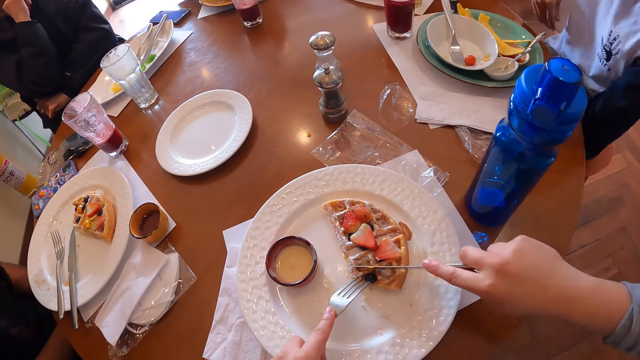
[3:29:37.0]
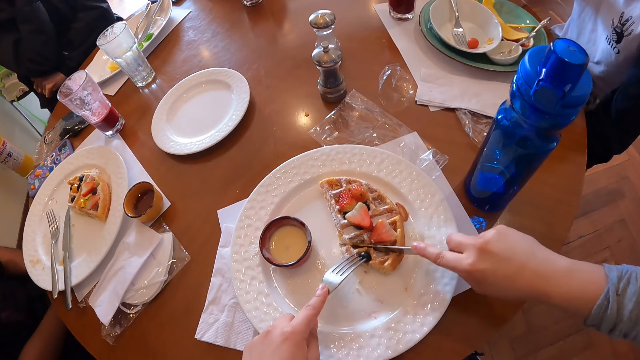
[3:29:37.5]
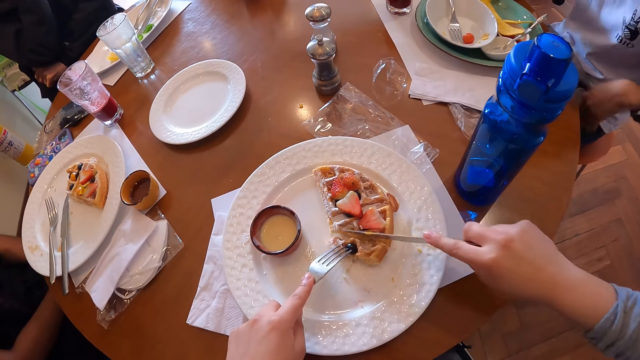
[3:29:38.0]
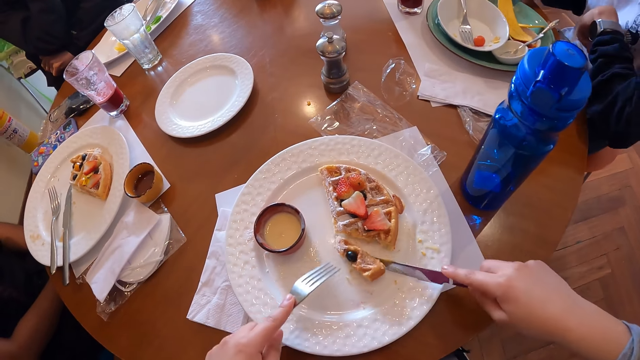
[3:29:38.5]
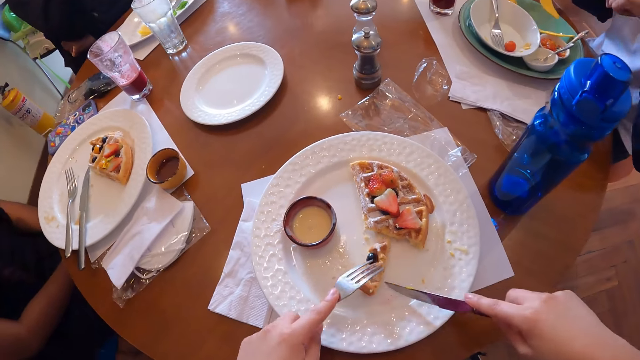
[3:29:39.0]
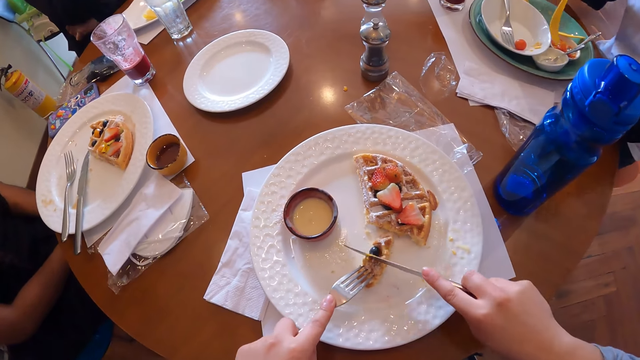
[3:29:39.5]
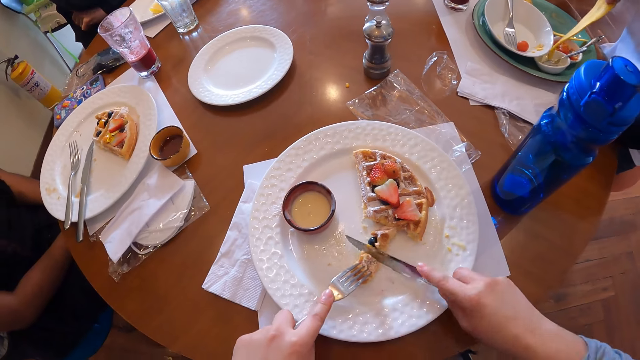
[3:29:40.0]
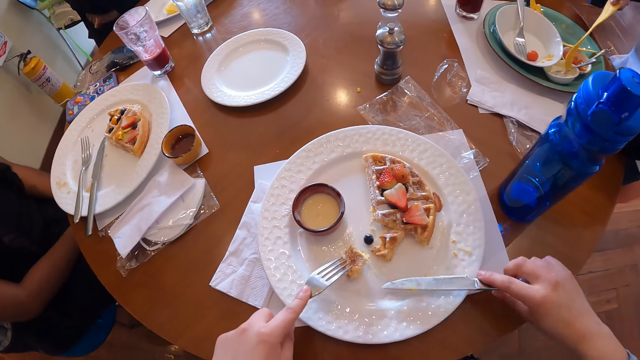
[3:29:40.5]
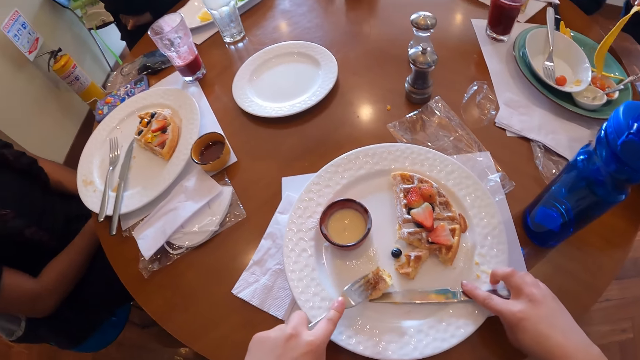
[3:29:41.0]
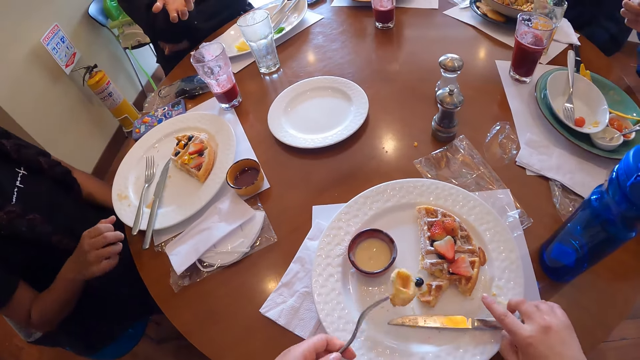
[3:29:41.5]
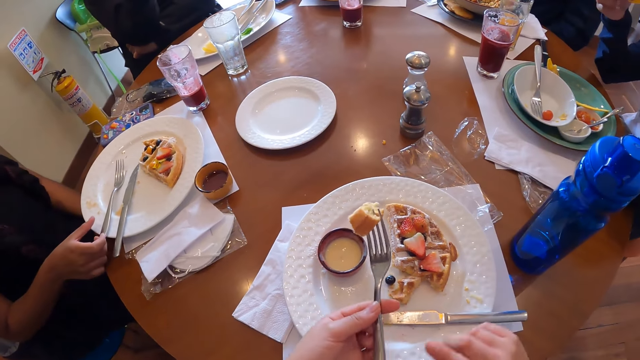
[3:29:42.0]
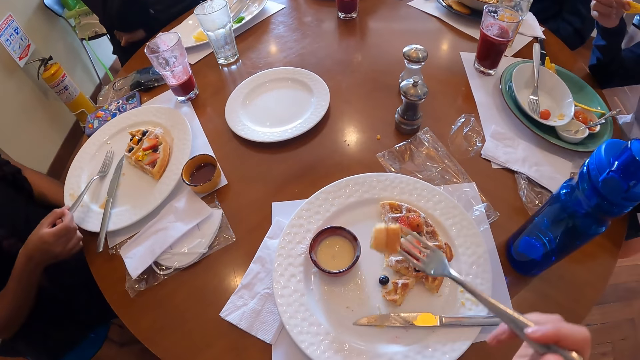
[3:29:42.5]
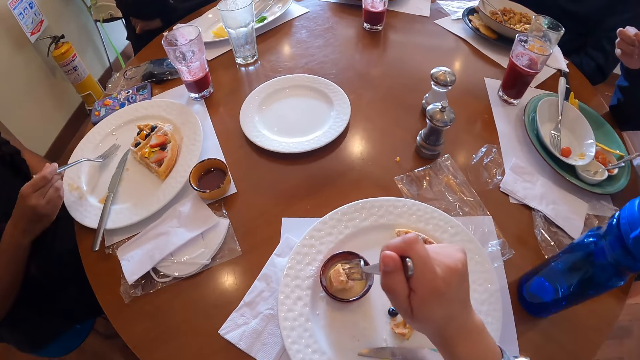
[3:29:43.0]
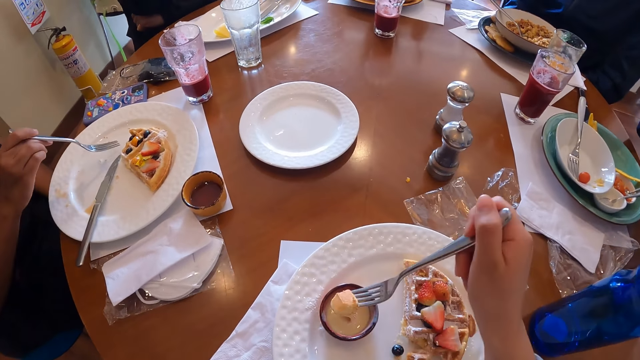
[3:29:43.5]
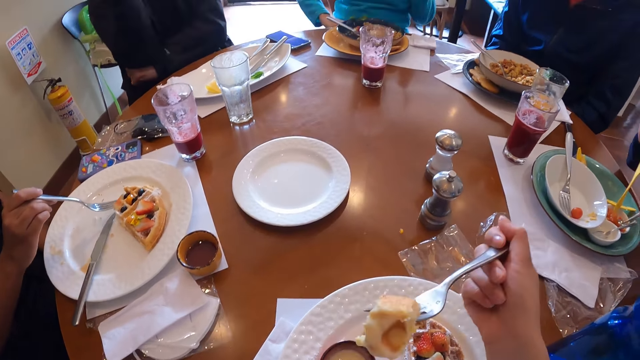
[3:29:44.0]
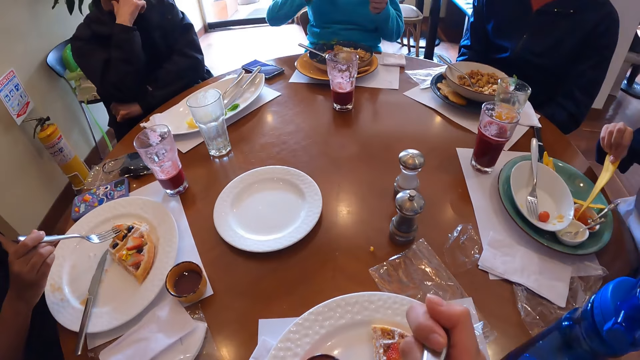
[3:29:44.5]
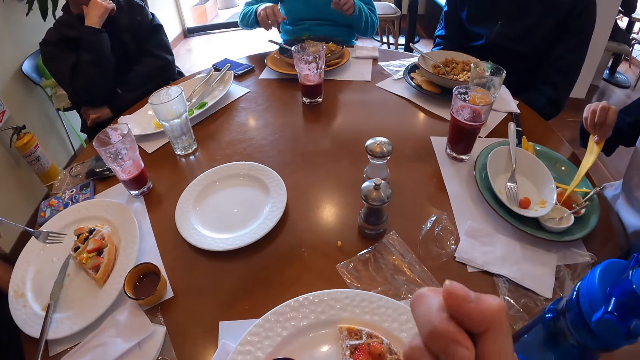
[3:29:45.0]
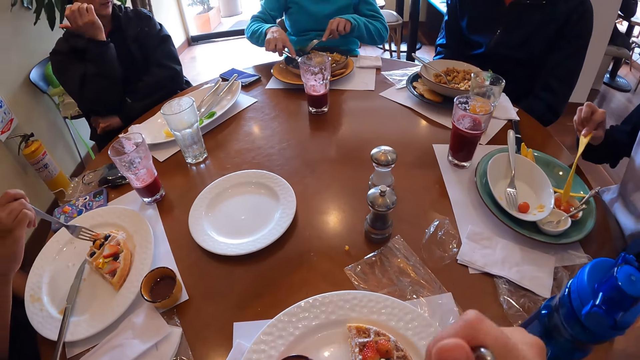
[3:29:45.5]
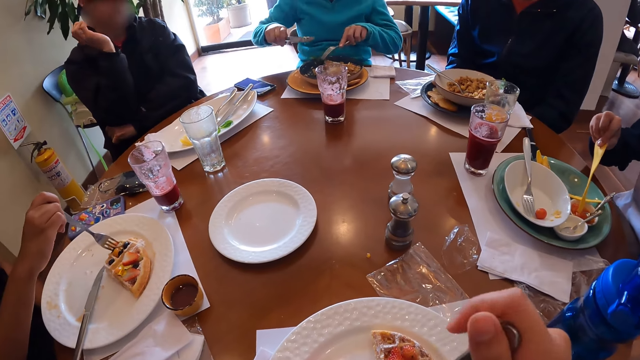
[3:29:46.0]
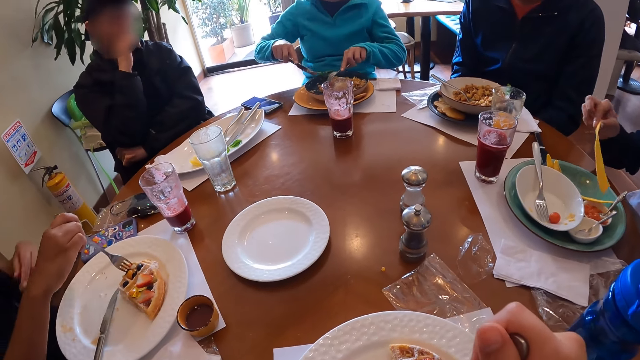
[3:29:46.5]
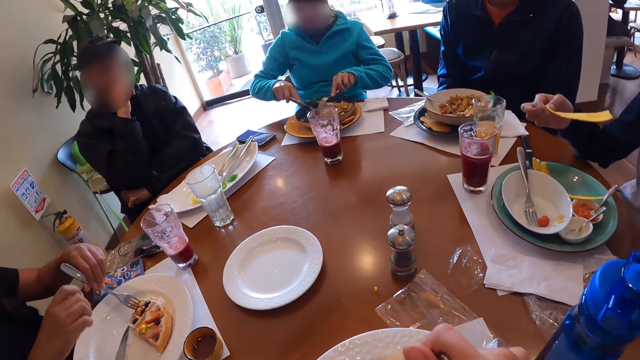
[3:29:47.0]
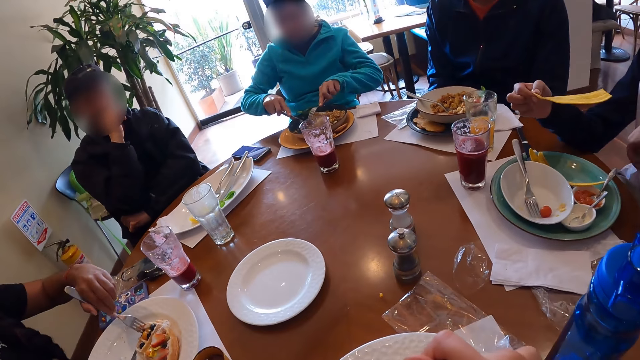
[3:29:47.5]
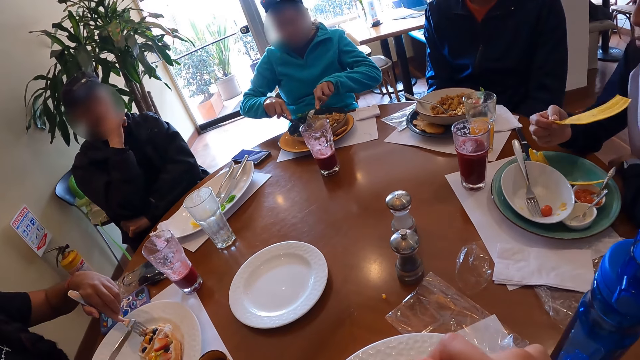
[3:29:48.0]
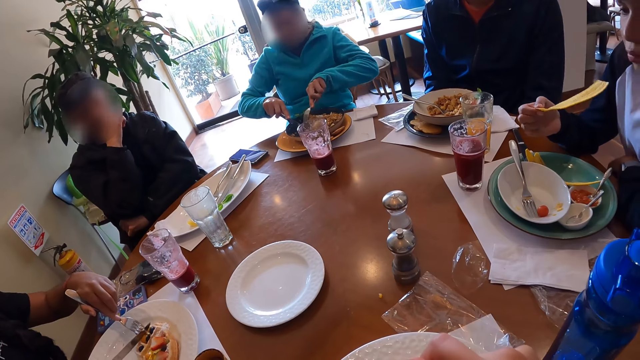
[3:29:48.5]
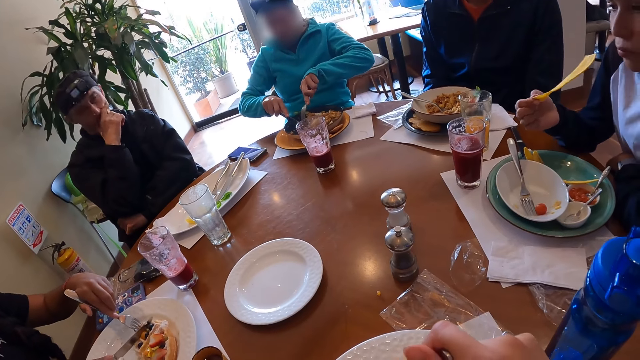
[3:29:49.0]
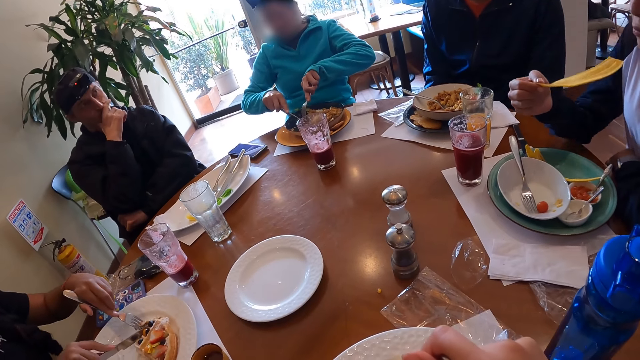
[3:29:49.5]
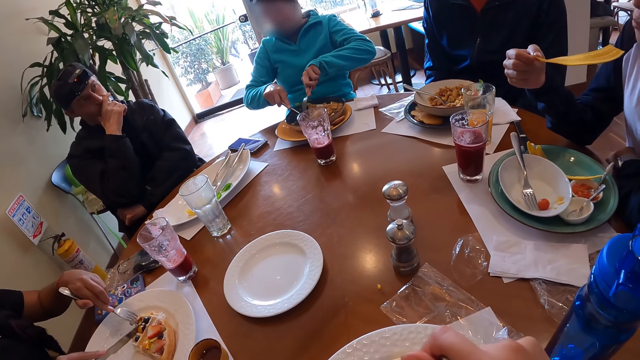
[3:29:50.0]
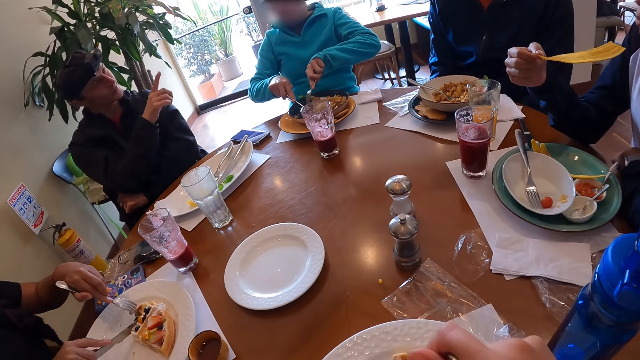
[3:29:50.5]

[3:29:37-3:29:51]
The camera wearer holds the waffle on the plate with the fork in her left hand. She cuts a piece of waffle on the plate with the knife in her right hand. She moves the piece of waffle on the plate with the knife in her right hand. The woman picks up a chip on the plate with her right hand. The camera wearer cuts the piece of waffle on the plate with the knife in her right hand. The woman dips the chip in the sauce bowl on the plate with her right hand. The camera wearer drops the knife on the plate on the tablemat with her right hand. She picks up the piece of waffle on the plate with the fork in her left hand. The woman eats the chip with her right hand. Another woman picks up the fork on the plate on the tablemat with her right hand. The camera wearer passes the fork in her left hand to her right hand. She dips the waffle into the white sauce bowl of sour cream on the plate with the fork in her right hand. The first woman dips the chip in the sauce bowl on the plate with her right hand. The camera wearer eats the waffle with the fork in her right hand. A third woman picks up the knife on the plate with her right hand. The second woman holds the waffle on the plate with the fork in her right hand. She holds the fork with her left hand. The first woman eats the chip with her right hand. The second woman picks up the knife on the plate on the tablemat with her right hand and cuts the waffle on the plate with the knife in her right hand. The third woman cuts the fried egg on the plate with the knife together with the fork in her hands. A man speaks with gestures.

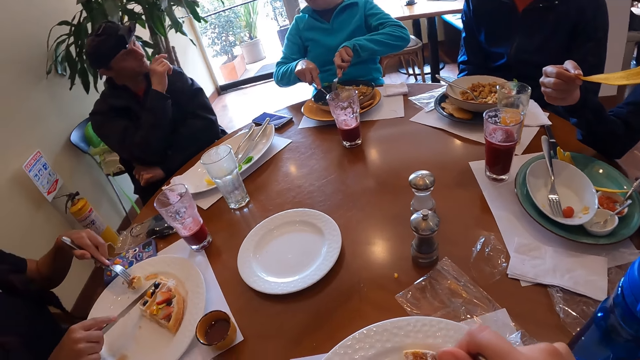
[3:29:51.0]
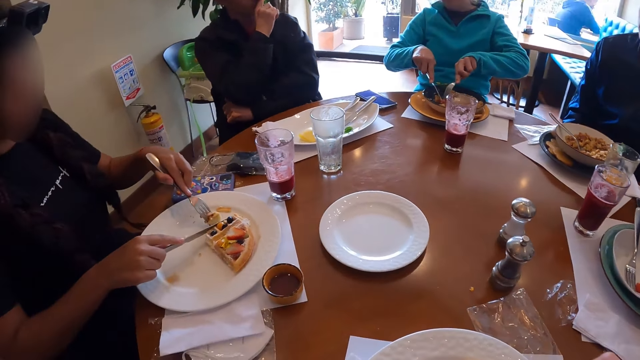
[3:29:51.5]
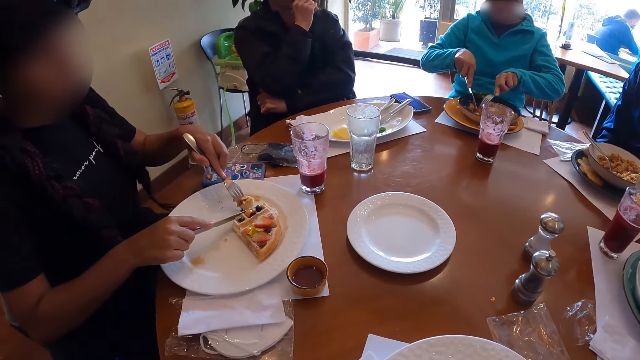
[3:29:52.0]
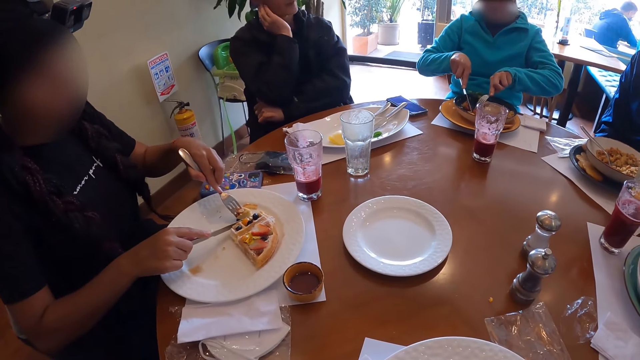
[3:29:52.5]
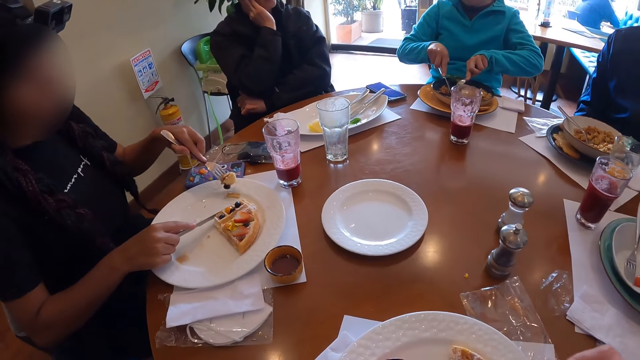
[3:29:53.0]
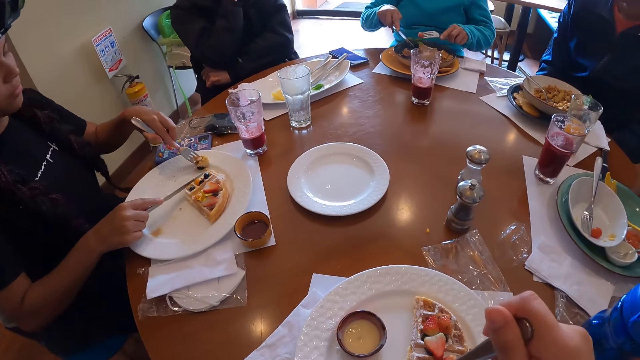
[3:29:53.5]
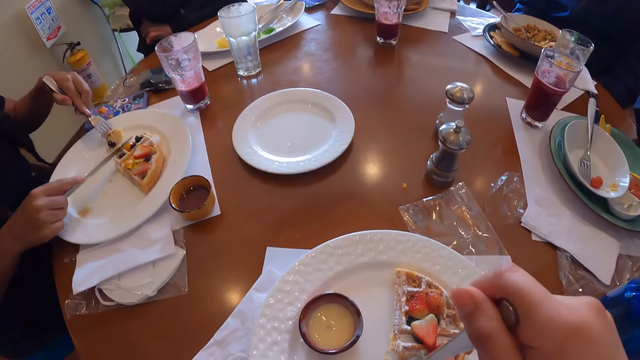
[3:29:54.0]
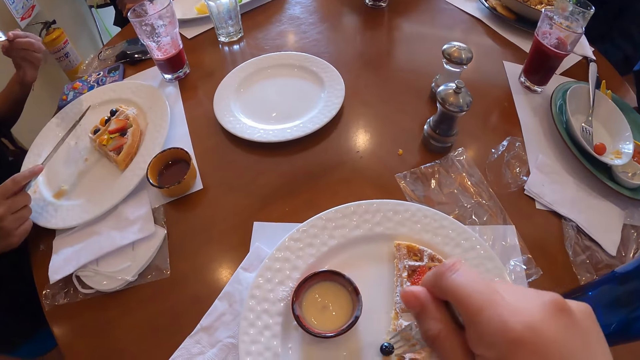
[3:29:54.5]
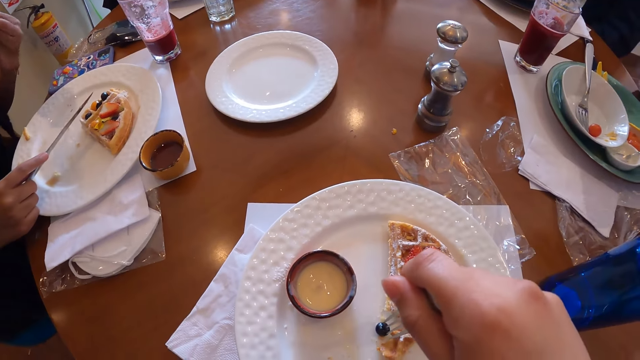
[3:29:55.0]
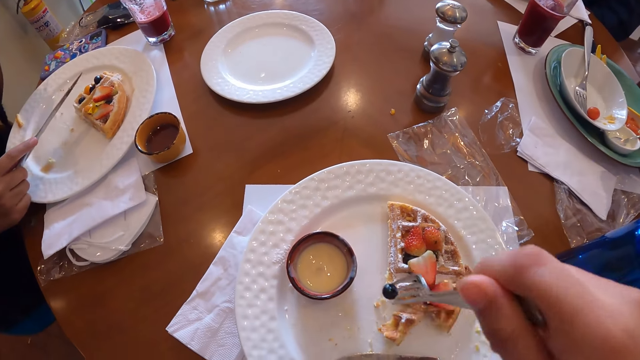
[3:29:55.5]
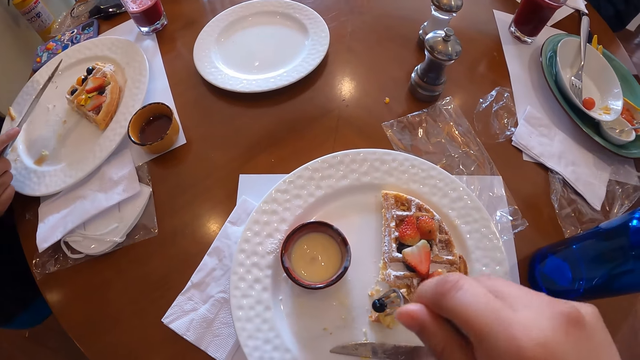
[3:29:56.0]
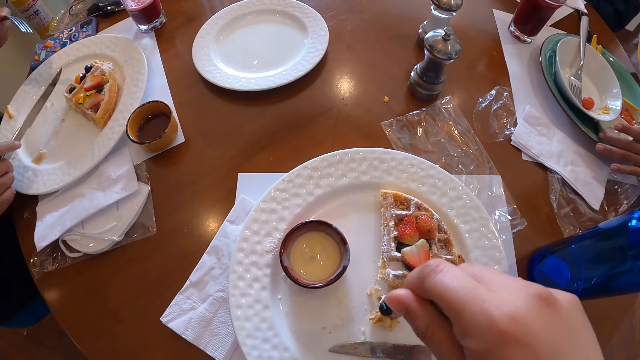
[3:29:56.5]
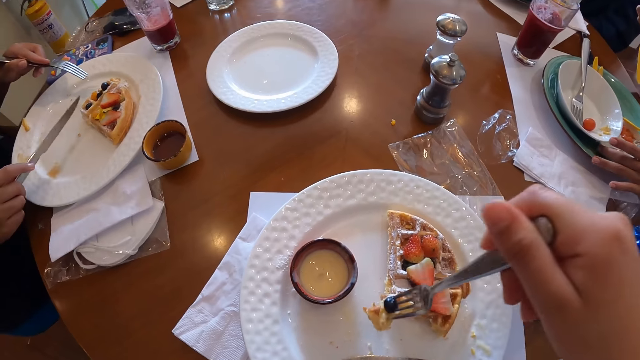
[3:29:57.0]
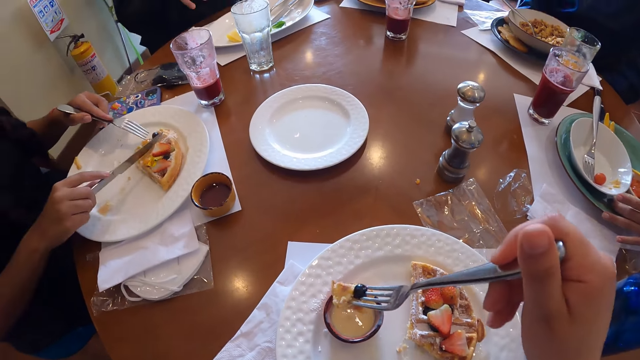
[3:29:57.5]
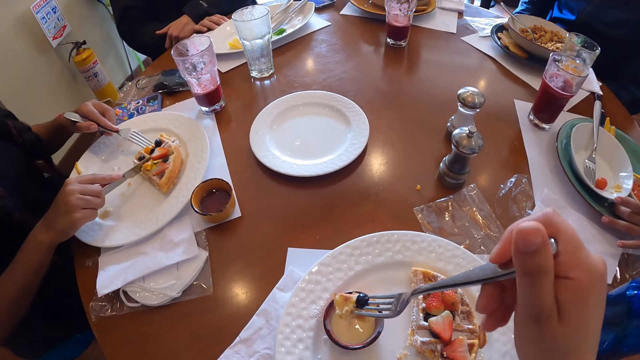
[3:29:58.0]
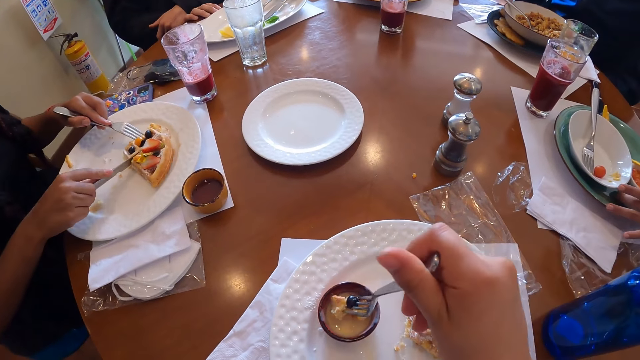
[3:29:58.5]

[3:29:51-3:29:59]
A woman eats the fried egg with the fork in her left hand. Another woman eats the waffle with the fork in her left hand. The camera wearer picks up a blueberry on the plate with the fork in her right hand. She picks up a piece of waffle on the plate with the fork in her left hand. A third woman moves the sauce bowl on the plate with her left hand. The second woman holds the waffle on the plate with the fork in her left hand. The man places his hands on the table. The second woman cuts the waffle on the plate with the knife in her right hand. The camera wearer dips the waffle together with the blueberry into the white sauce bowl on the plate with the fork in her right hand.
